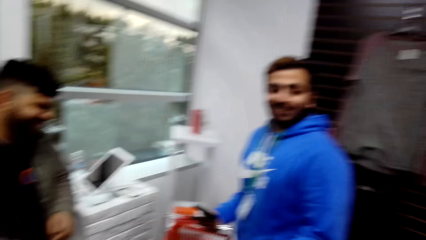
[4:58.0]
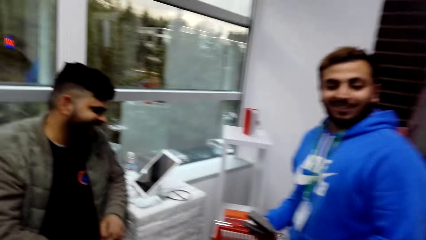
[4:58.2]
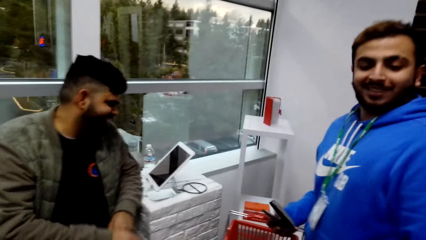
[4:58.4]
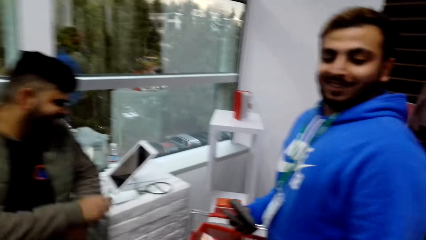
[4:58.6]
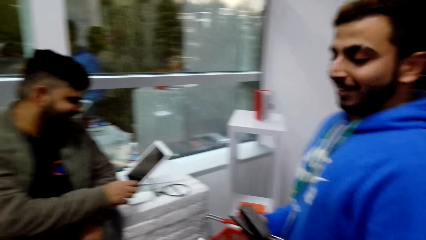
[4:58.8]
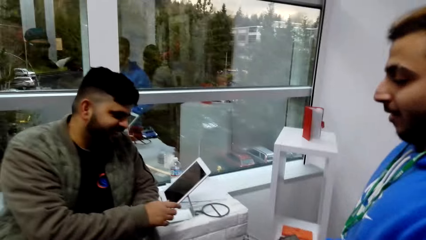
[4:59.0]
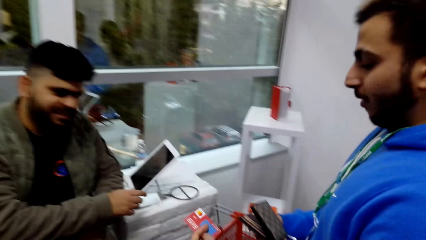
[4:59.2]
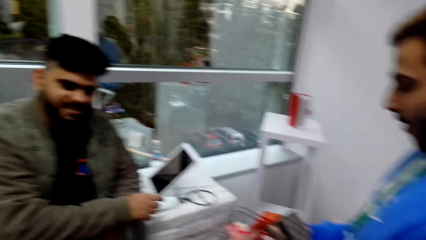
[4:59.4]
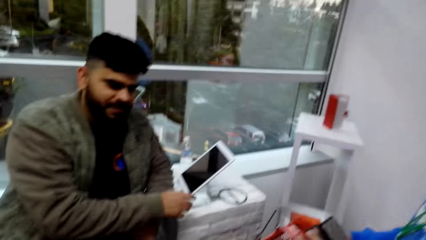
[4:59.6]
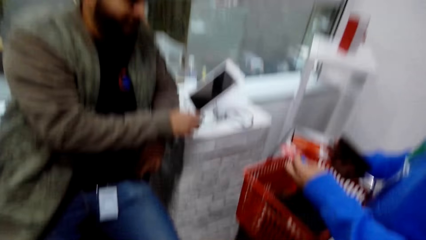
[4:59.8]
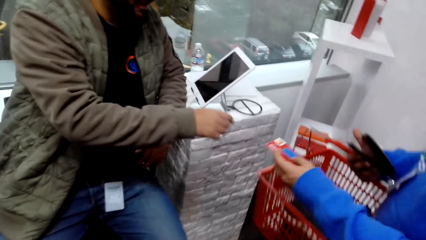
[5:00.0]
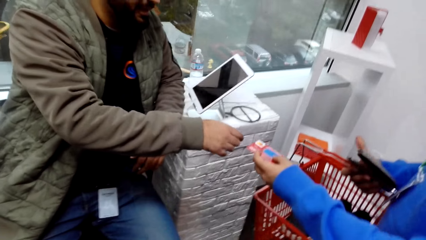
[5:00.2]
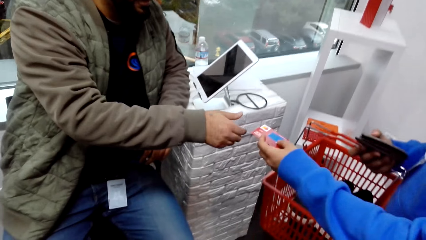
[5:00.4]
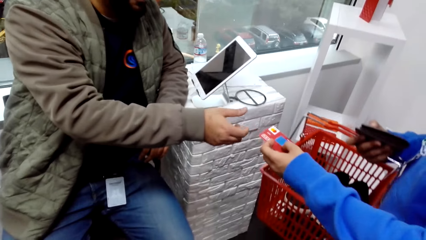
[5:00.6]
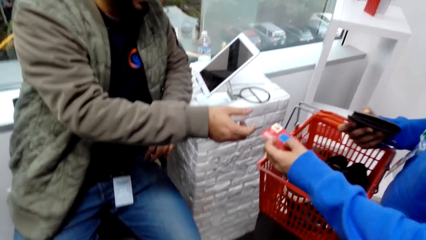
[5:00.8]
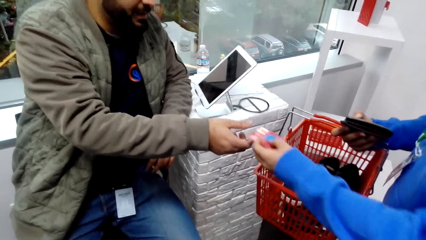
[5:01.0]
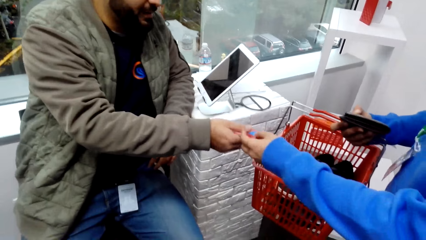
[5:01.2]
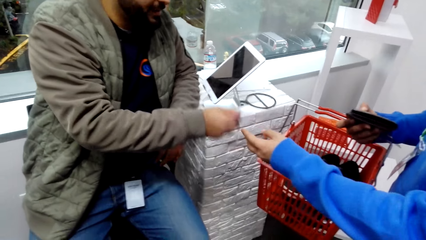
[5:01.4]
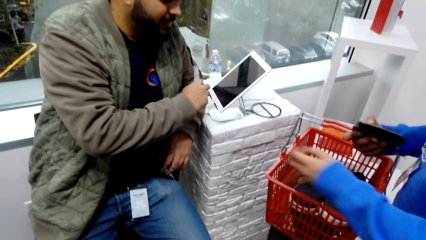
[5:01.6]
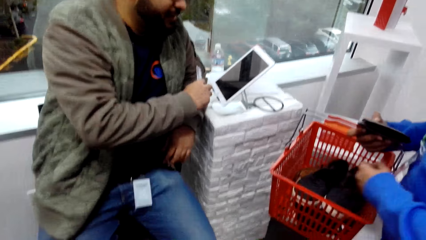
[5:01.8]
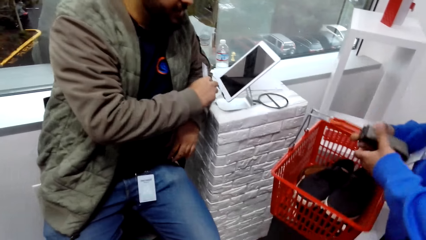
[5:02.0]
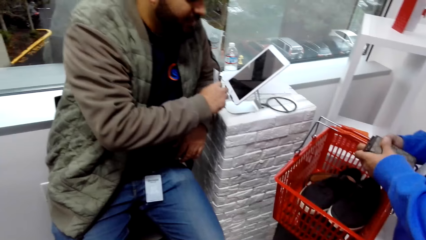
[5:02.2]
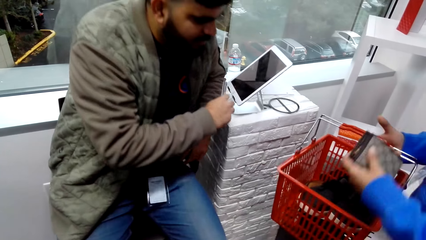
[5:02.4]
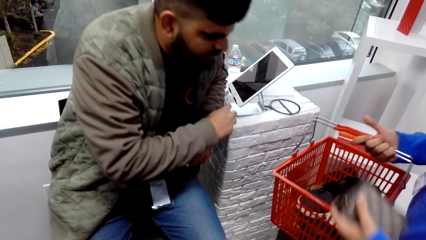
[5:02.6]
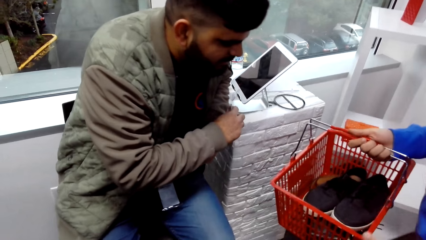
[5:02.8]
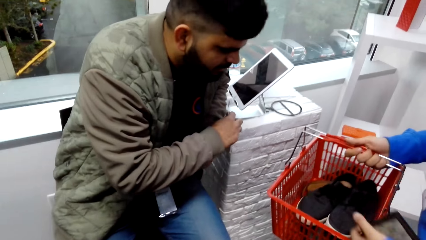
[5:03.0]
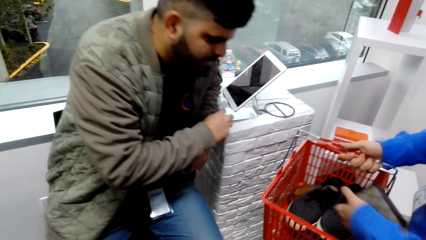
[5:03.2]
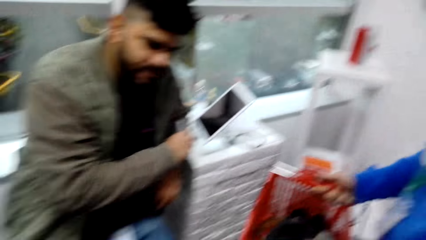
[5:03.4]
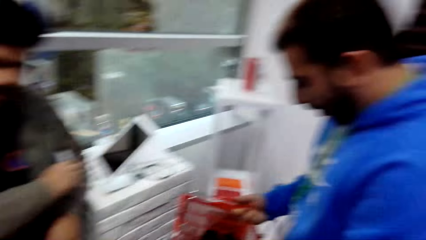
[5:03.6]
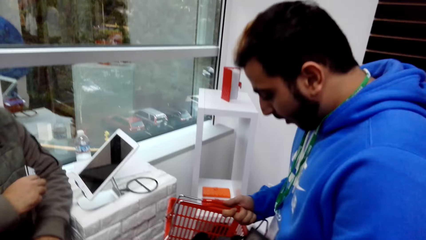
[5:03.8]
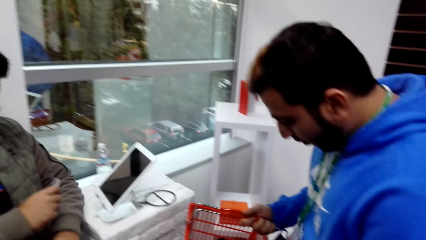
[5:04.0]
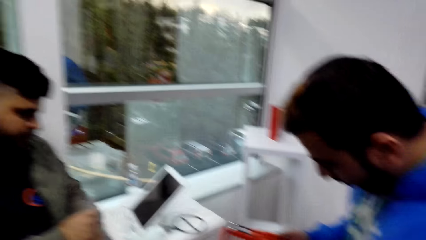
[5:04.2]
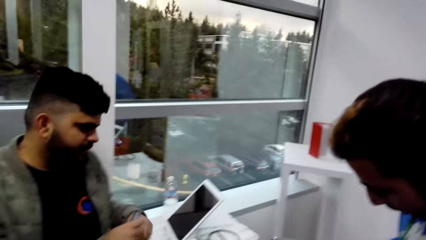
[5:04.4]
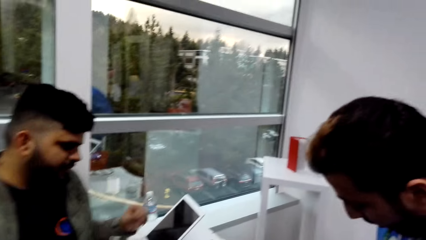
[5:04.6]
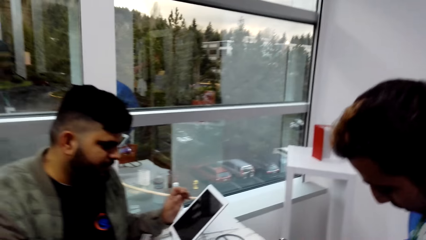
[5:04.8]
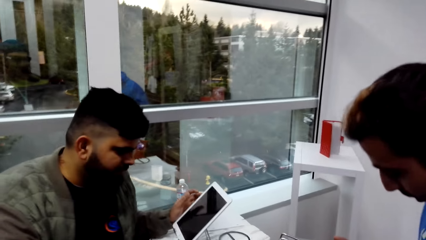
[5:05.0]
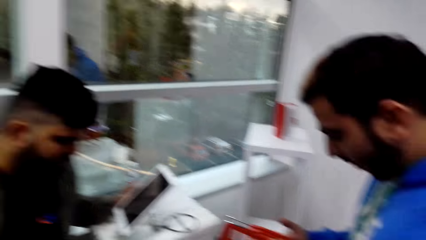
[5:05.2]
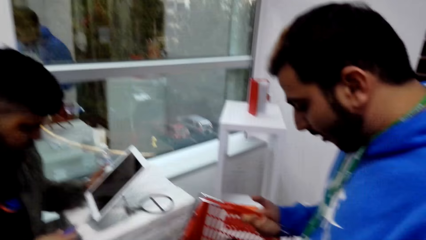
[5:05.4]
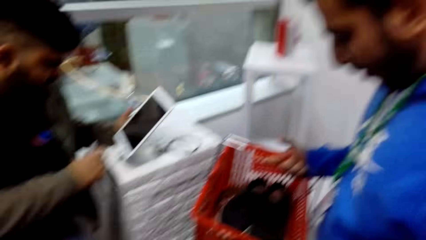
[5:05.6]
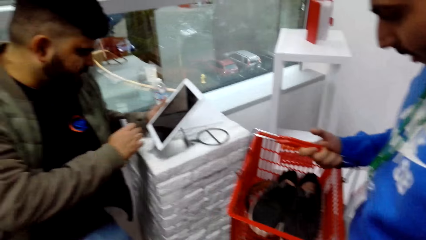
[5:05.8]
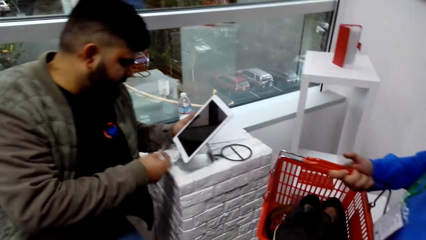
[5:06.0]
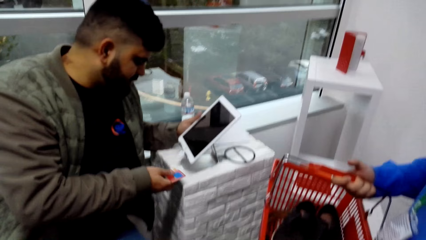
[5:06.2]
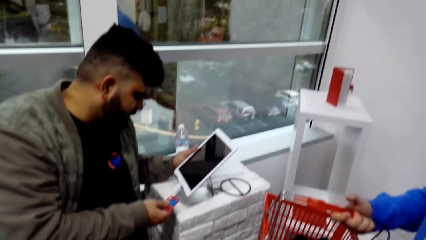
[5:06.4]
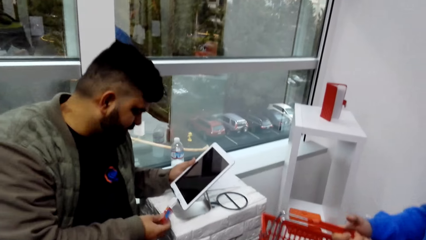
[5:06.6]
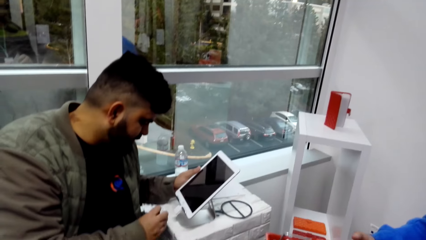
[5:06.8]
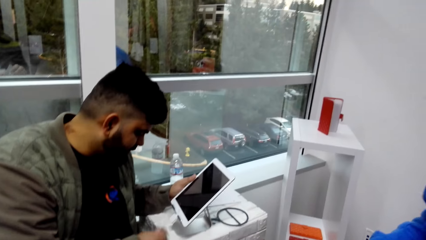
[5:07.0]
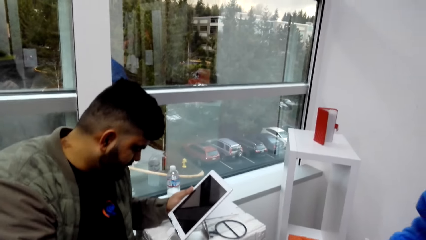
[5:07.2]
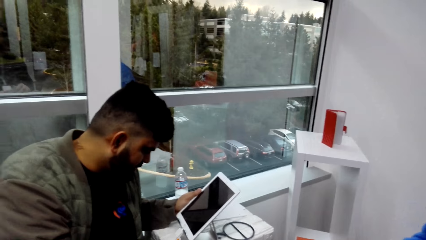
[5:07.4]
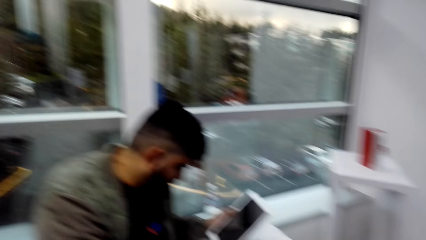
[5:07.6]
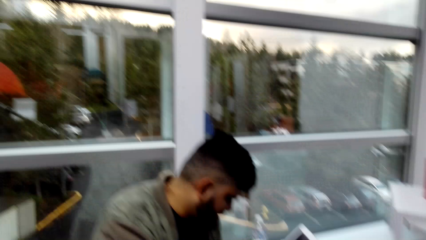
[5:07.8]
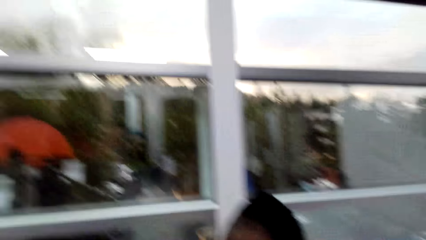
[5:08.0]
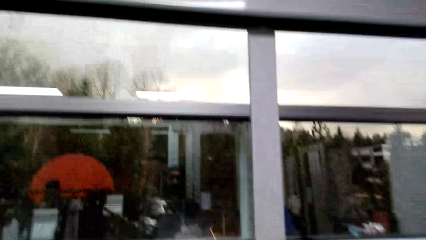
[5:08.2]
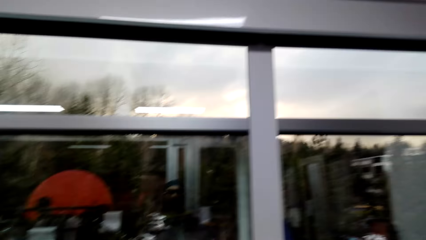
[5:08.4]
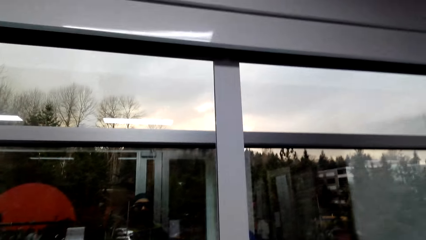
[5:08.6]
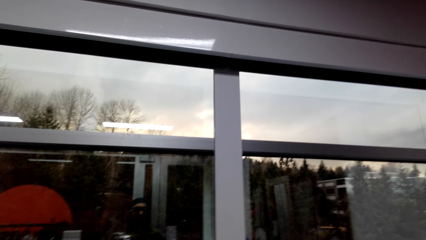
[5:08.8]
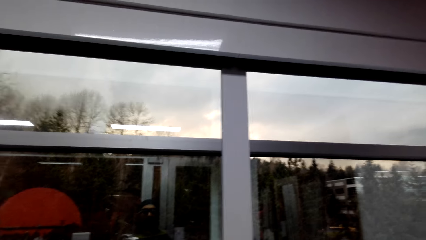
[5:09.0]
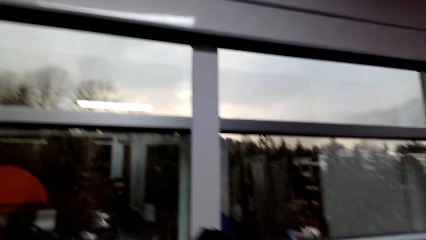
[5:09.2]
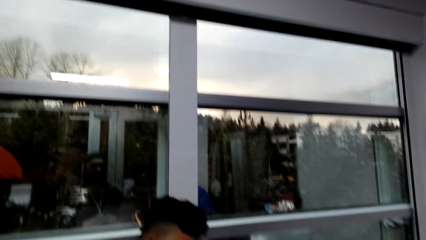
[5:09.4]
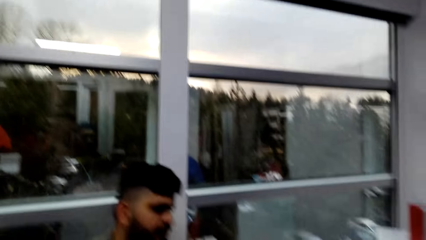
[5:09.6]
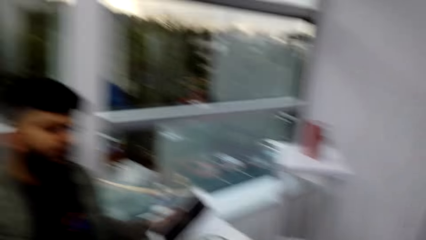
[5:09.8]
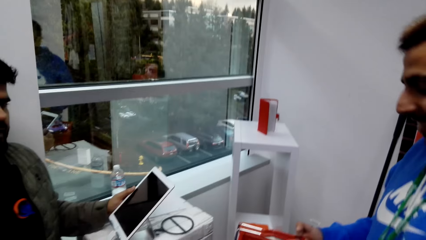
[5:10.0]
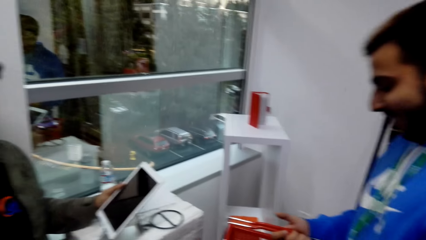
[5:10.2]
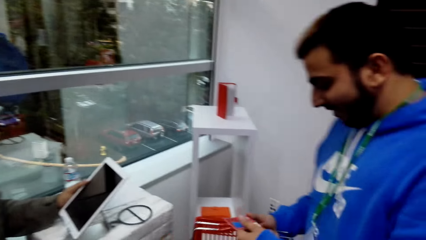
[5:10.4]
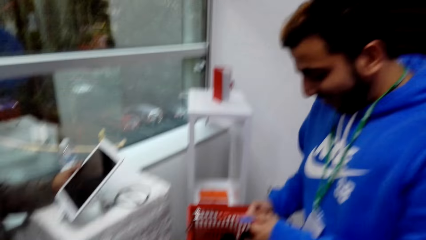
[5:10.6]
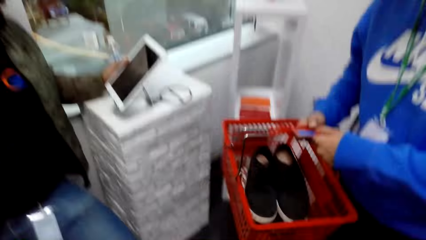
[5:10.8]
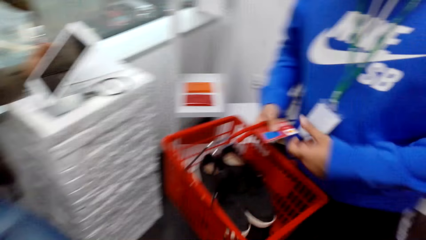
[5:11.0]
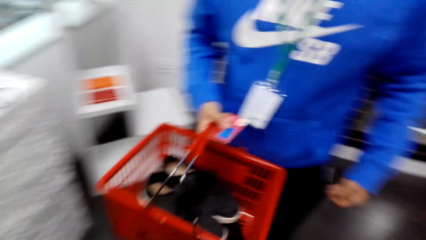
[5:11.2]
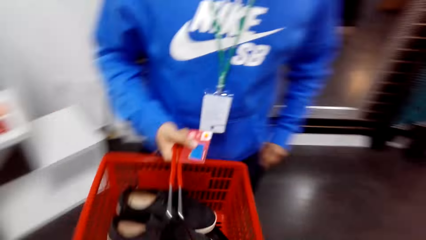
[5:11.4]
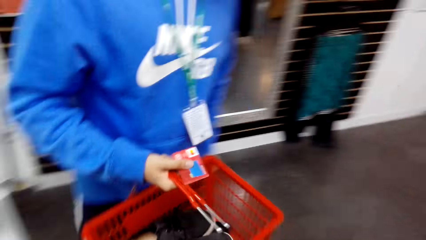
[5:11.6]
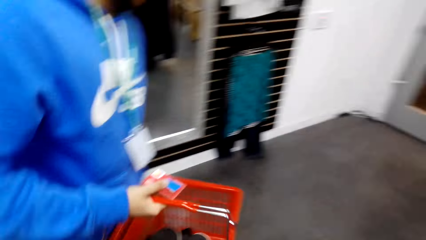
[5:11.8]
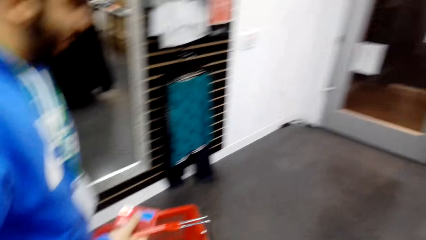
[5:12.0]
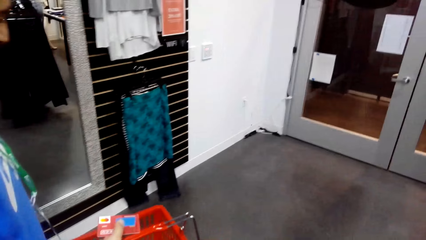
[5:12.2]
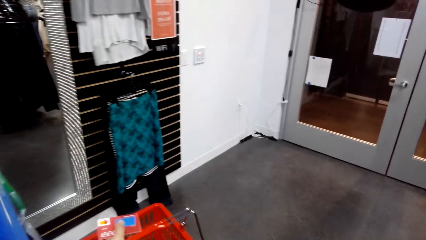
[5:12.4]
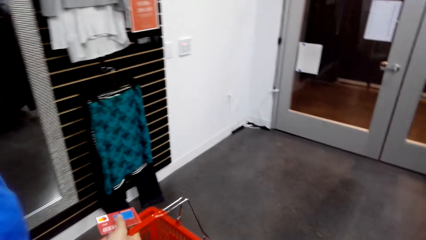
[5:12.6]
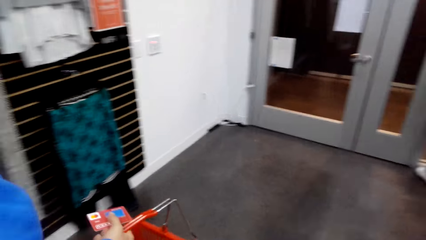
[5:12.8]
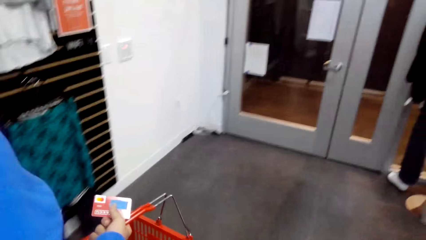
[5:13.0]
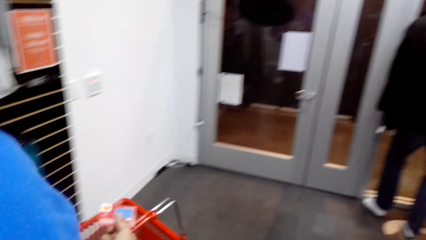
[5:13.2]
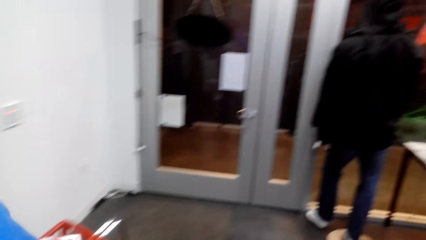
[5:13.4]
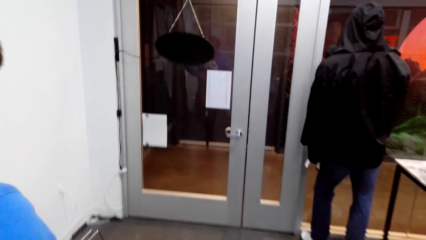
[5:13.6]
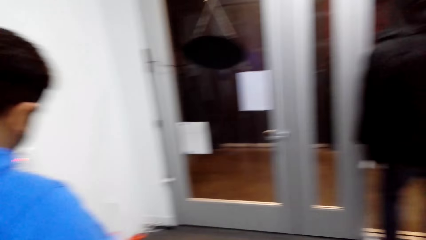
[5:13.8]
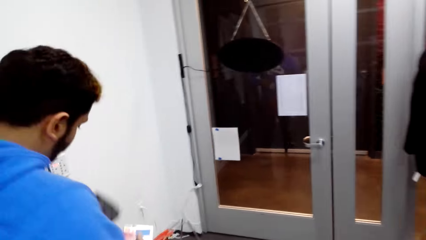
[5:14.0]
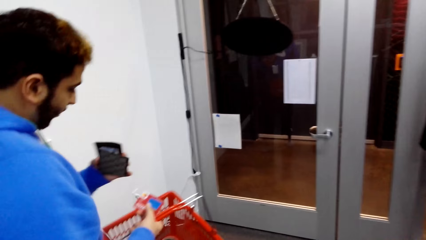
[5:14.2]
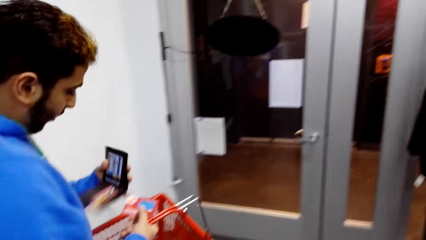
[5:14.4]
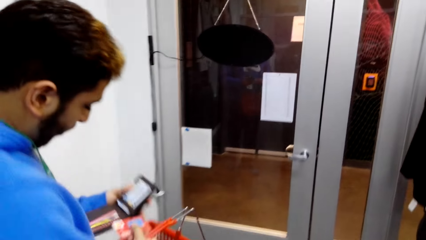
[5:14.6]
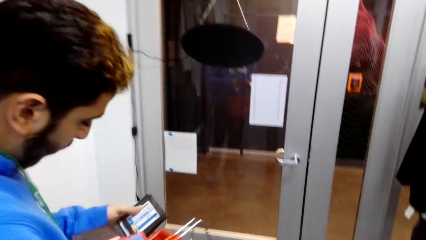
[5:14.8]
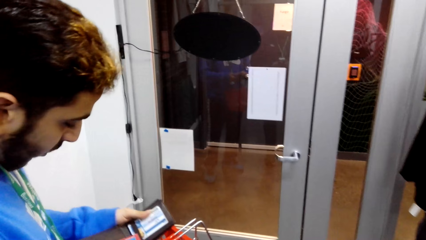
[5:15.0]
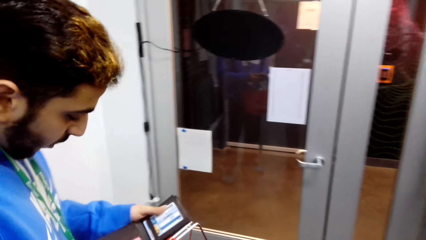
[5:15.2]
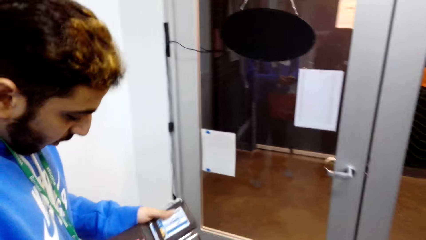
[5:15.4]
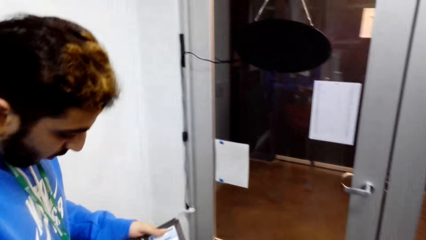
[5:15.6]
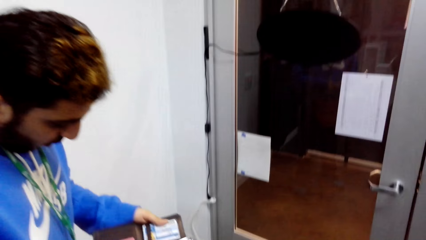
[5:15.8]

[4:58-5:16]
A cashier dialogues with the camera wearer and a man. The man hands the cashier a credit card. The camera wearer looks around. The cashier dialogues with the man. The camera wearer walks in a clothing store.
